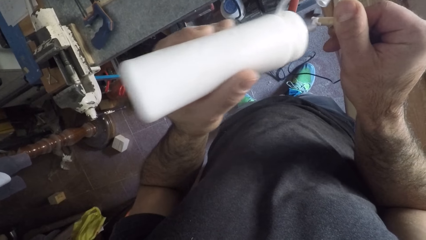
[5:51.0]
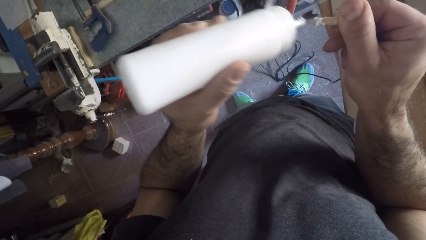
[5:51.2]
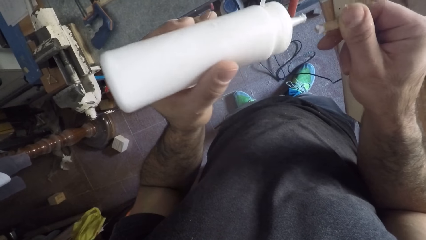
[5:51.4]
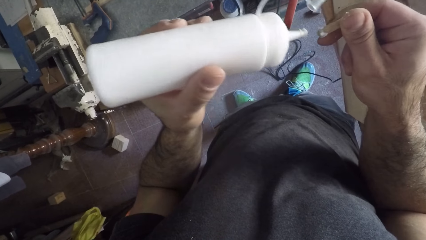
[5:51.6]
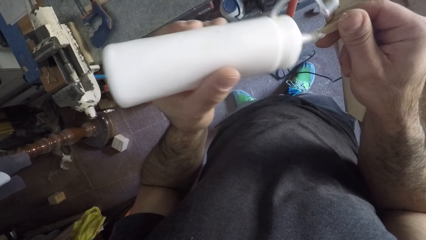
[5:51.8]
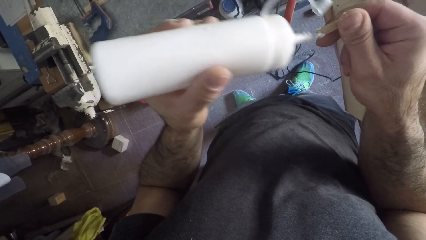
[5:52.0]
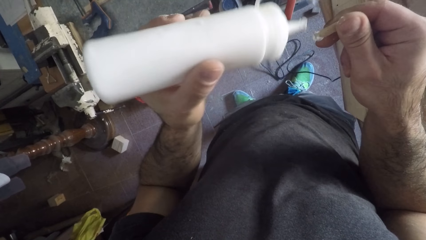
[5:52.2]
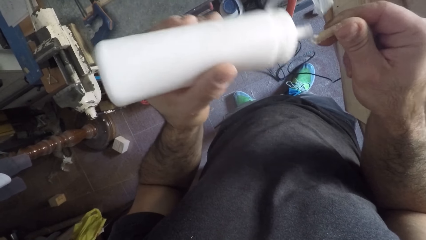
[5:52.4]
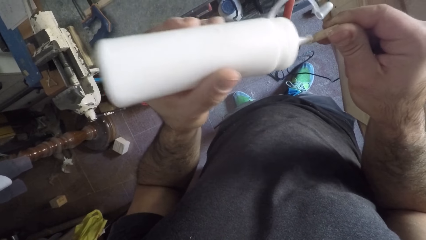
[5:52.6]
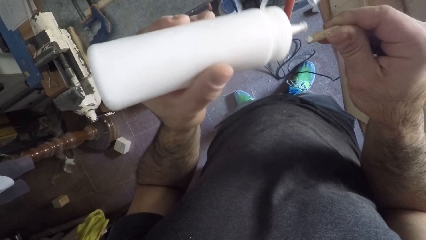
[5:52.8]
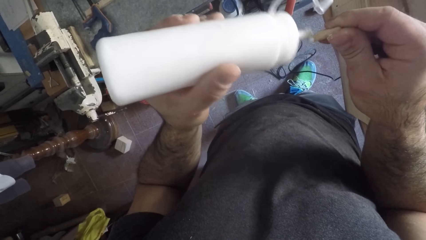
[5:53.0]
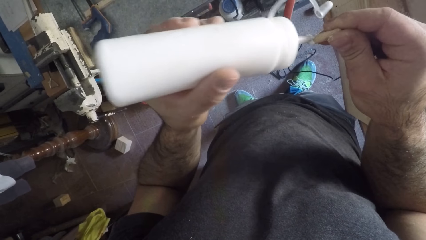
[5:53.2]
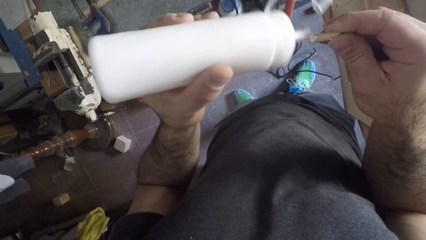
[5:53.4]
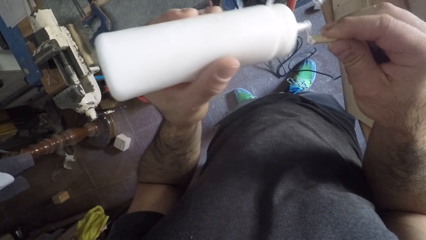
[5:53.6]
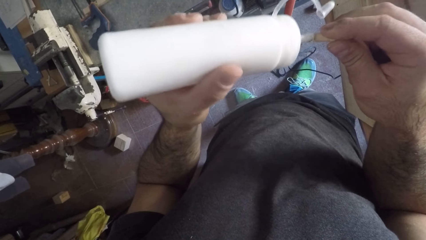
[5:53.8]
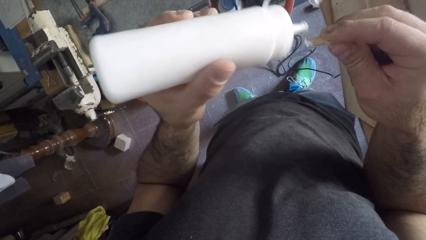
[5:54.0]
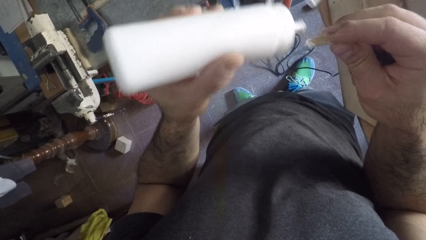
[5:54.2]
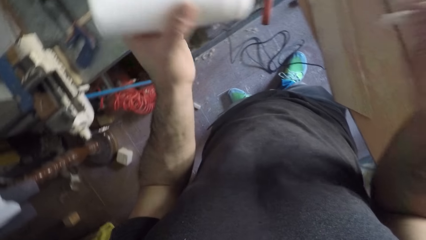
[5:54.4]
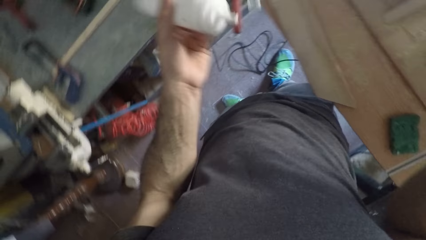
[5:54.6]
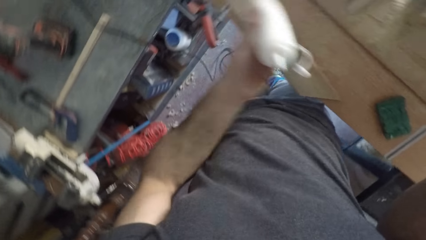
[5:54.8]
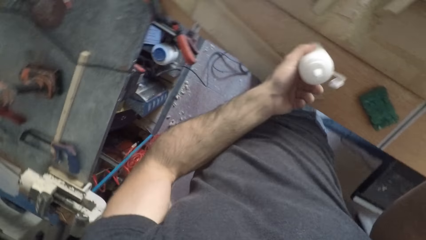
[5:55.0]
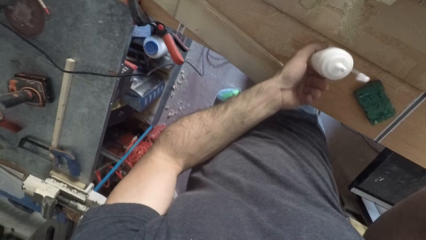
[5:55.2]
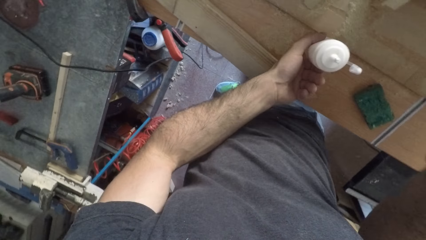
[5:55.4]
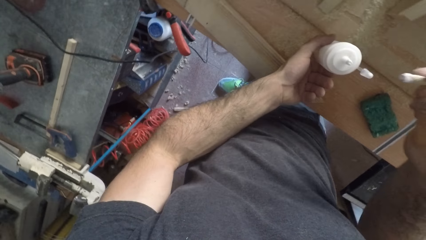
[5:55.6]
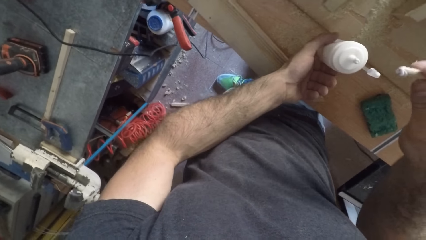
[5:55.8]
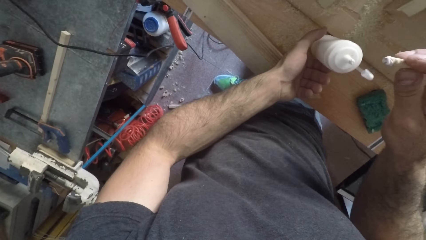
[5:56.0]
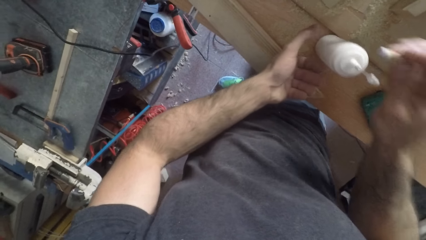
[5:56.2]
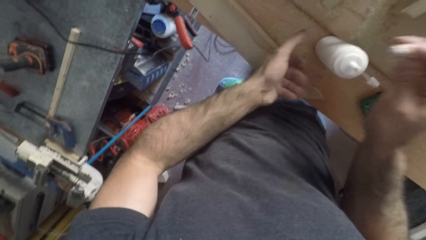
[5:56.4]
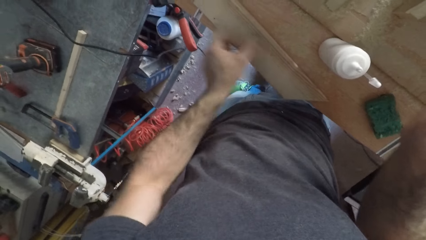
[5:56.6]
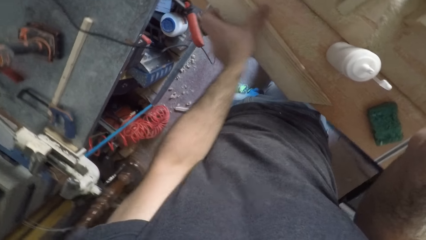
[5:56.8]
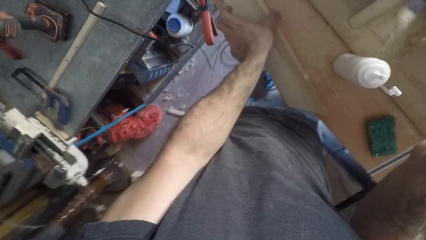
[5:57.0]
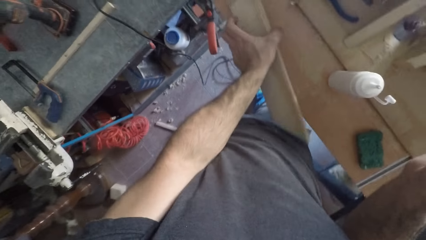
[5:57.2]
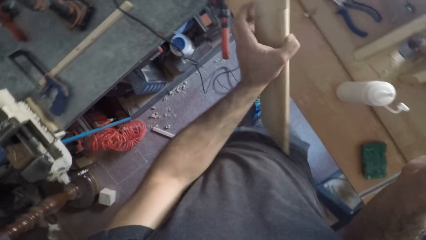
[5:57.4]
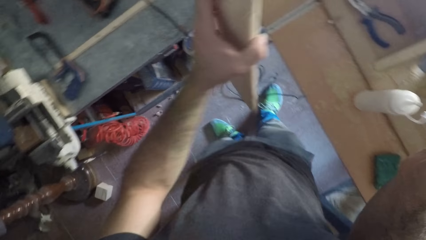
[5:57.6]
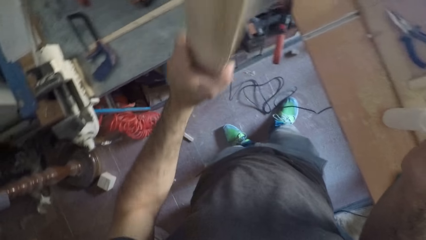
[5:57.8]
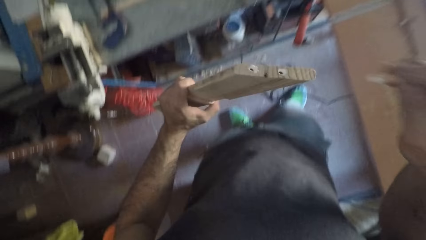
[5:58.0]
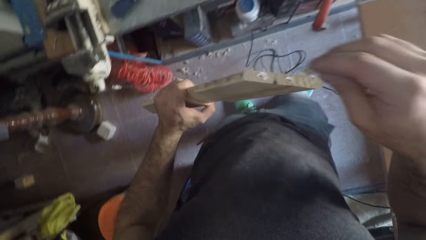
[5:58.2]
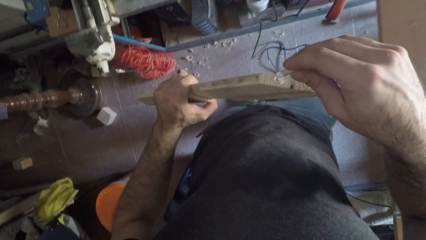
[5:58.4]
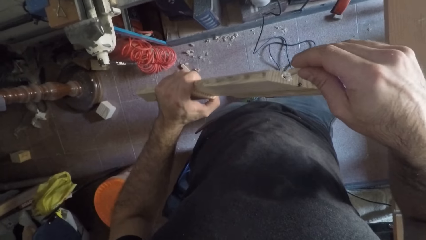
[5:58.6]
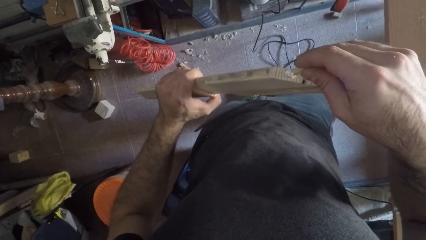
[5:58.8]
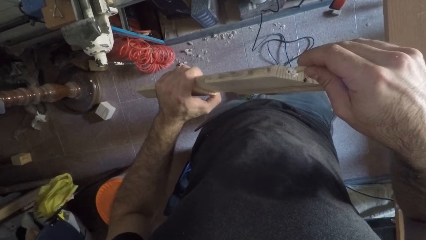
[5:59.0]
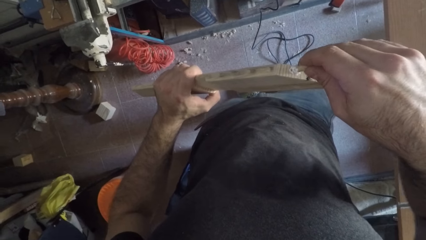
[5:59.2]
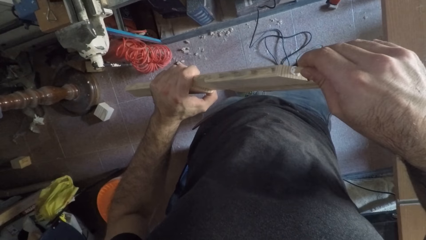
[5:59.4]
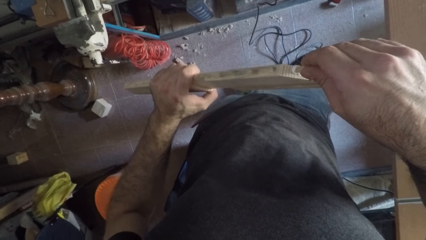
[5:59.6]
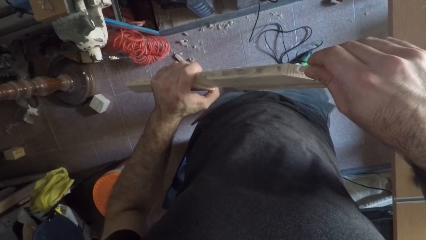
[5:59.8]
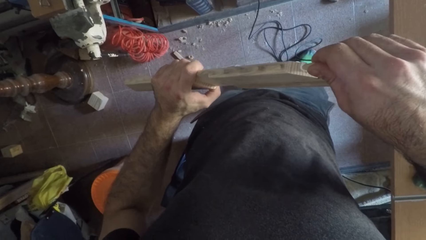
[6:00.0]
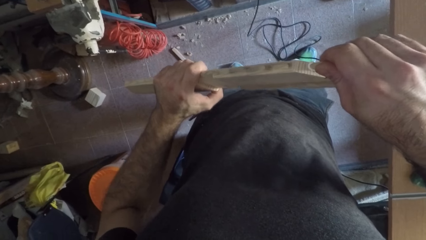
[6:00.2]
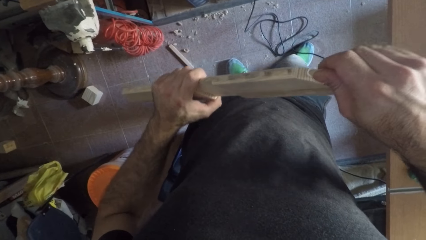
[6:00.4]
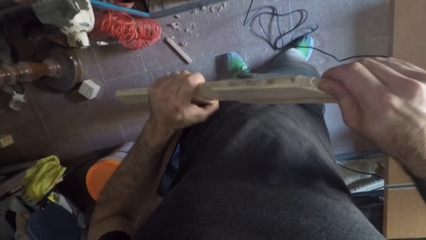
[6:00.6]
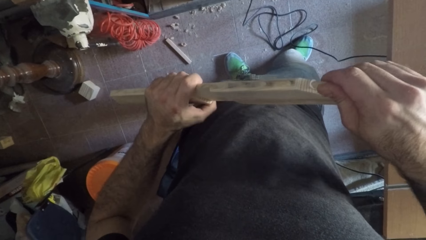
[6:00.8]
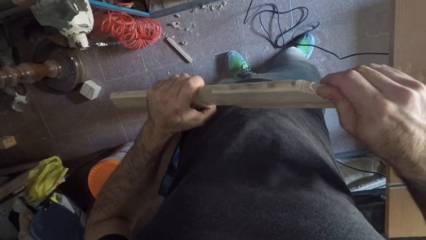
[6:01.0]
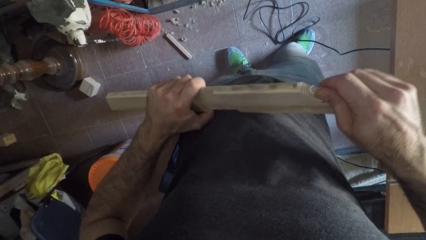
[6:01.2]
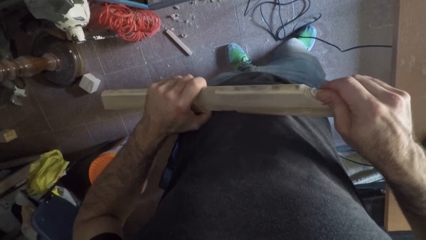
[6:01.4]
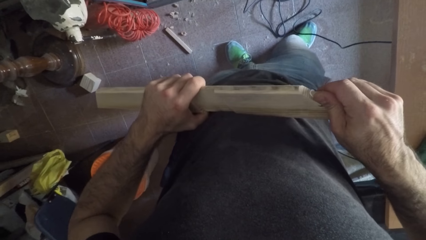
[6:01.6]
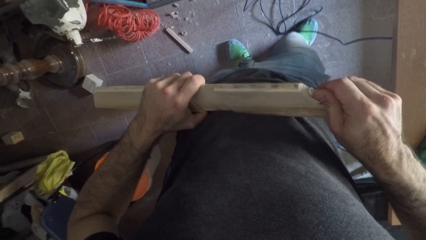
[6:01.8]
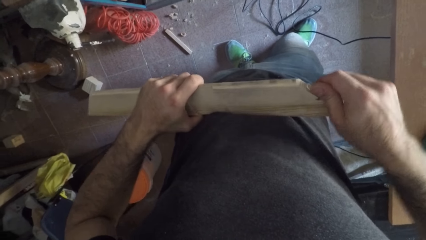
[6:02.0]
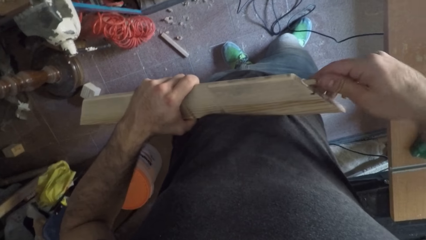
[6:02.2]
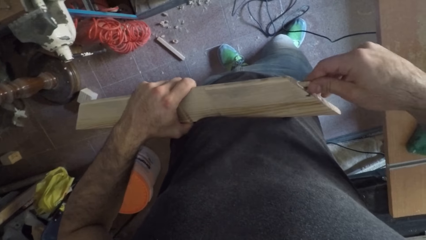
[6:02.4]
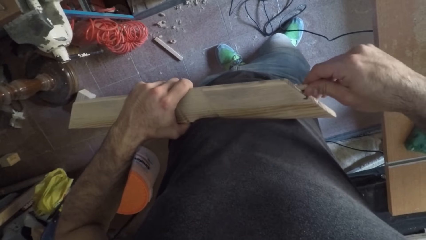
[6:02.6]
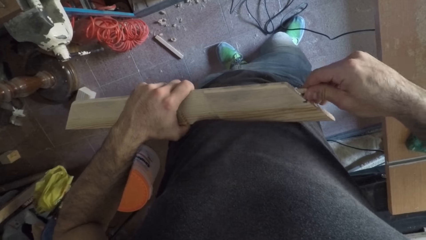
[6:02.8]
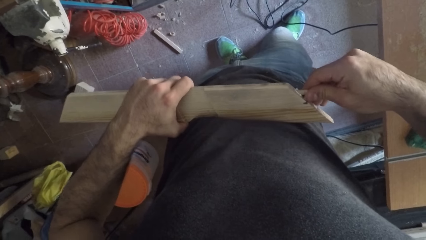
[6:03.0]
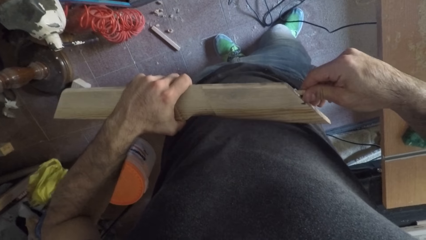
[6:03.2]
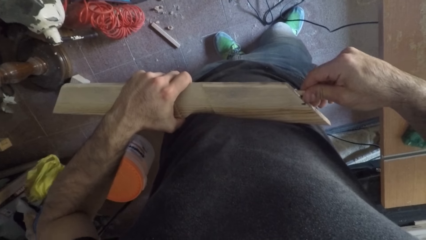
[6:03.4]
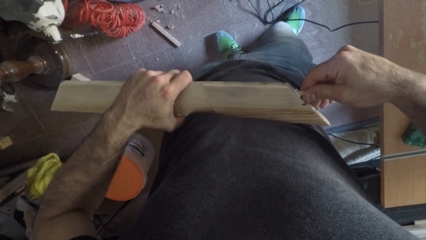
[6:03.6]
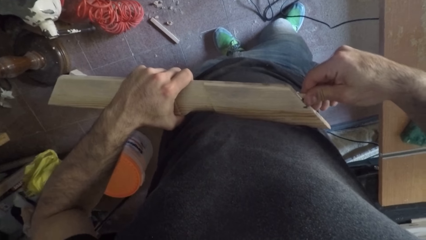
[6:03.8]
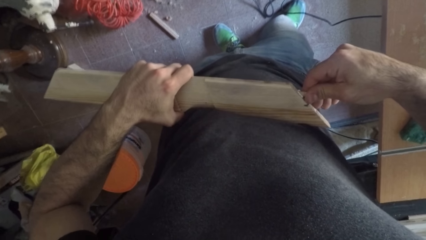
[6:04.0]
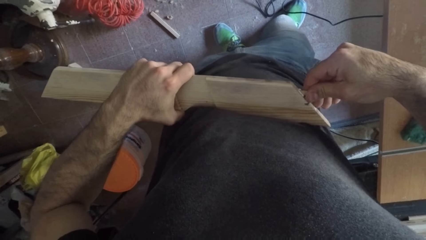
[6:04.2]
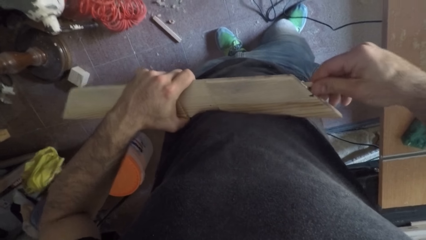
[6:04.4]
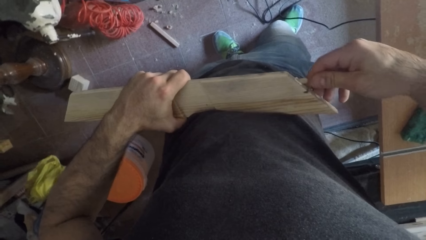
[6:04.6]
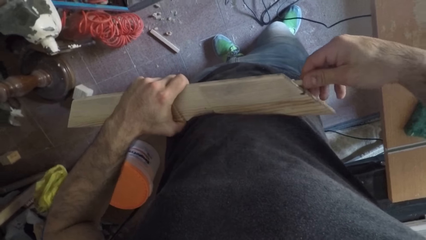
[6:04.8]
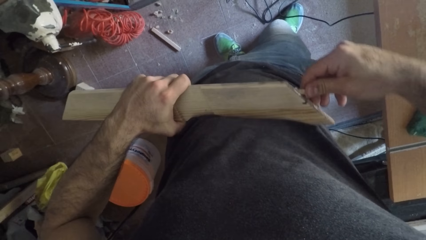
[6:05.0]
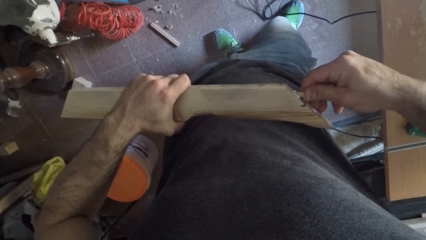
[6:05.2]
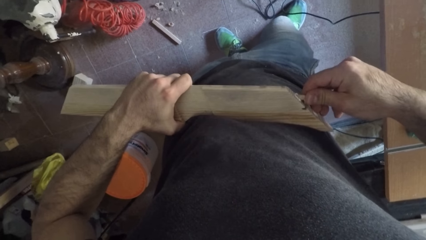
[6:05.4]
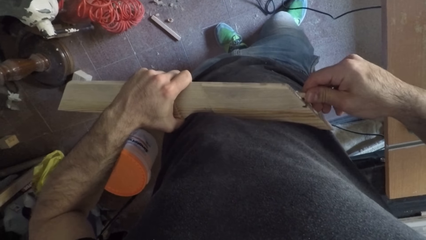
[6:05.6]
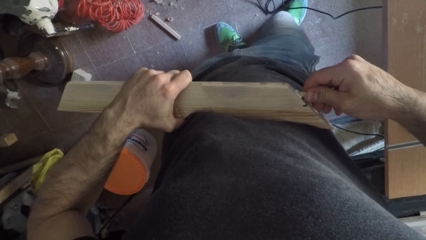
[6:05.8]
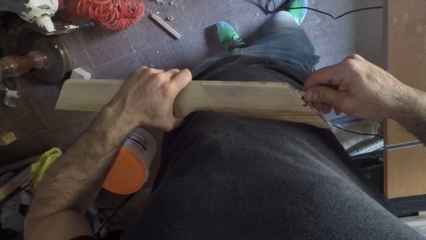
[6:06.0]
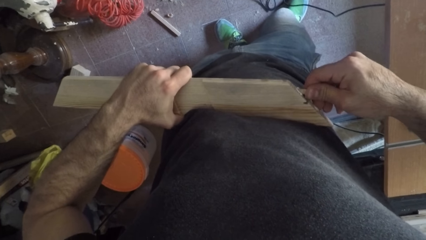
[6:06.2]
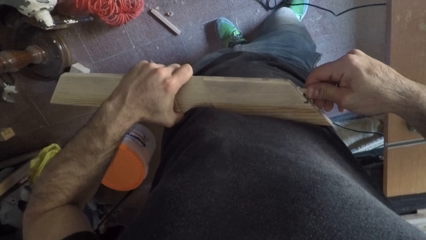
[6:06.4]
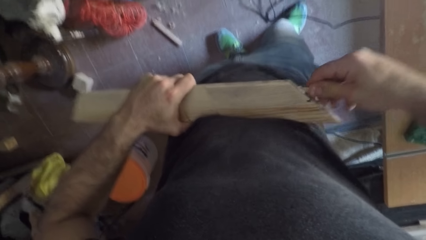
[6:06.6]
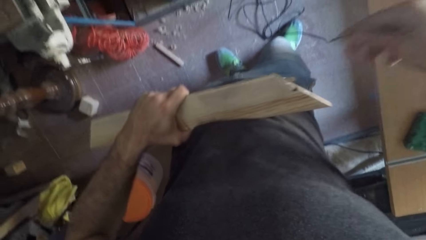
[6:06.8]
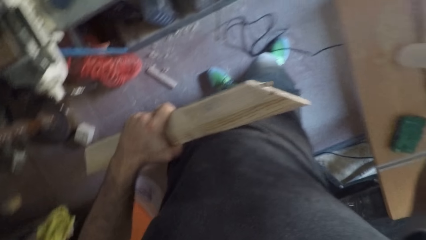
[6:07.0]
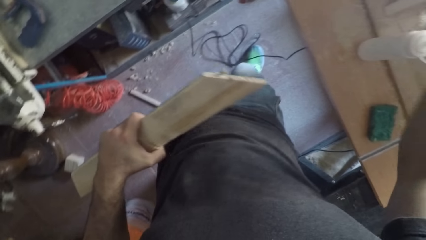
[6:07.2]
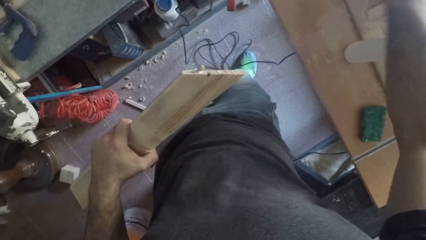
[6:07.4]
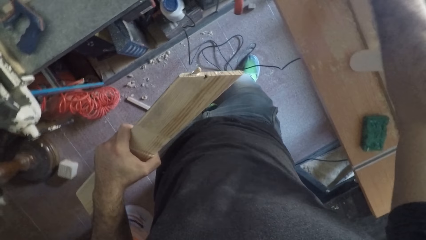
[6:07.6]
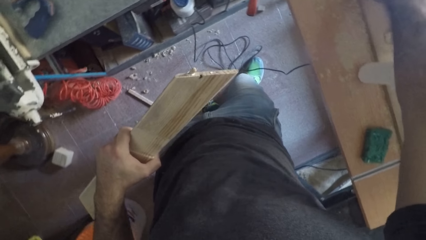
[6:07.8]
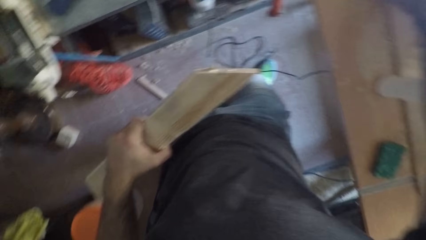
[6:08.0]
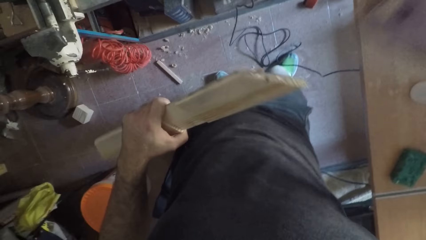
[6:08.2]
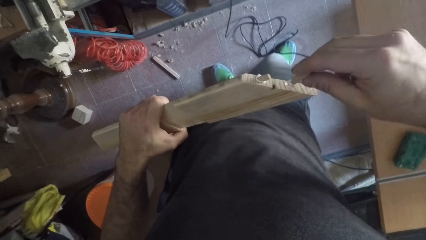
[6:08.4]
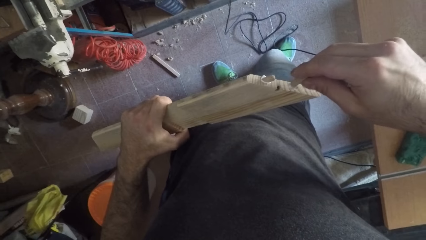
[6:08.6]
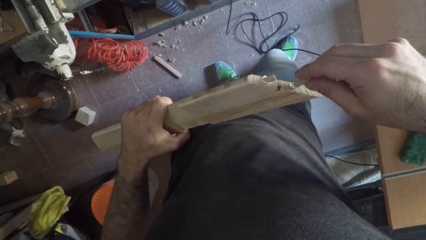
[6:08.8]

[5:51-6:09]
The camera wearer picks up the glue container with the left hand. They put the wood glue on the table. They pick up the piece of wood on the table and put the piece of wood in the hole. They pick up the tiny piece of wood on the table.
